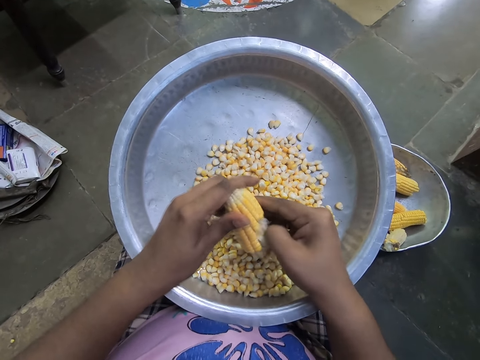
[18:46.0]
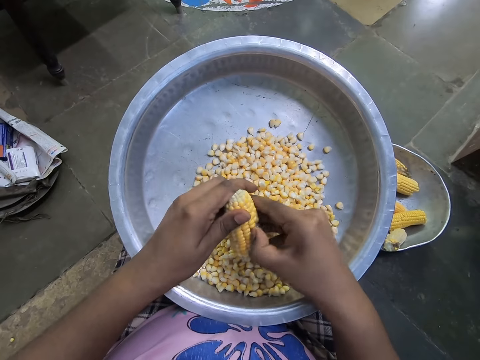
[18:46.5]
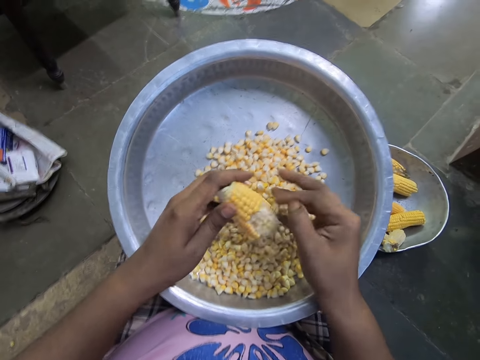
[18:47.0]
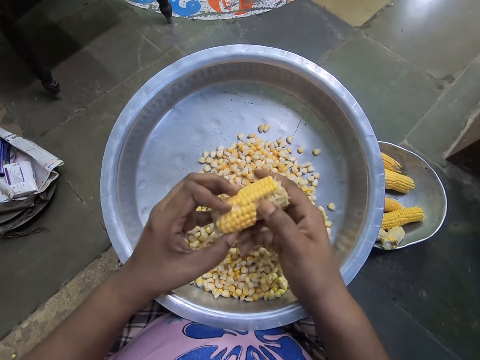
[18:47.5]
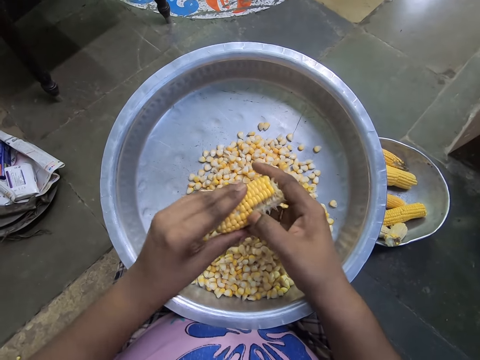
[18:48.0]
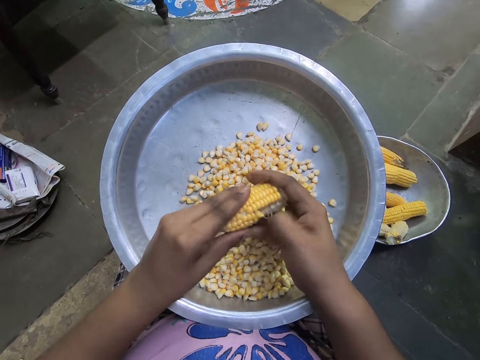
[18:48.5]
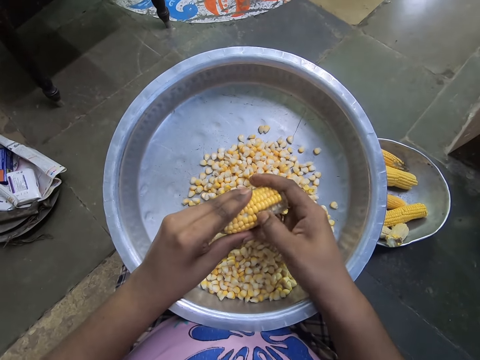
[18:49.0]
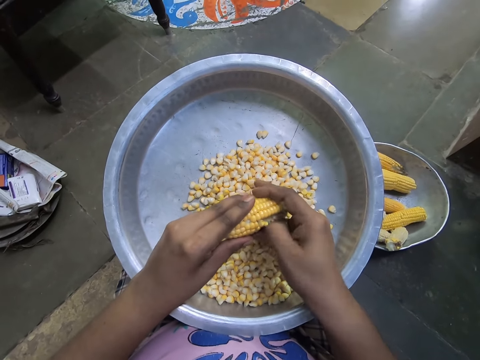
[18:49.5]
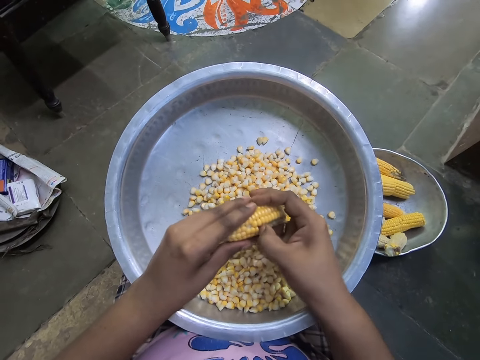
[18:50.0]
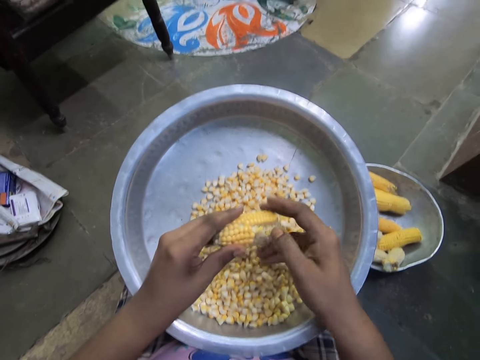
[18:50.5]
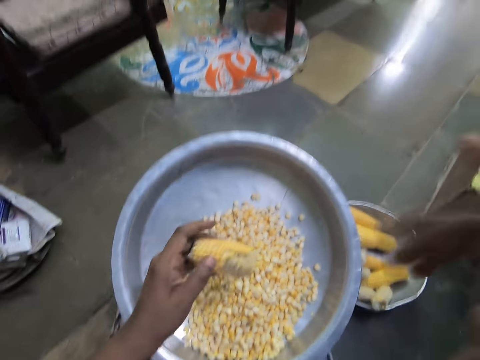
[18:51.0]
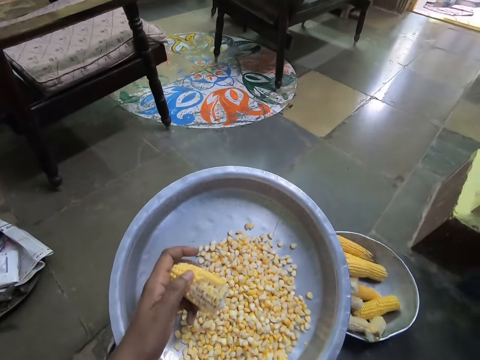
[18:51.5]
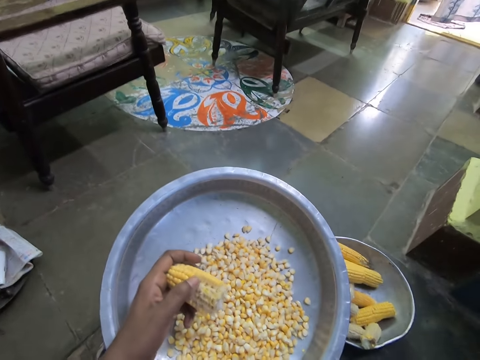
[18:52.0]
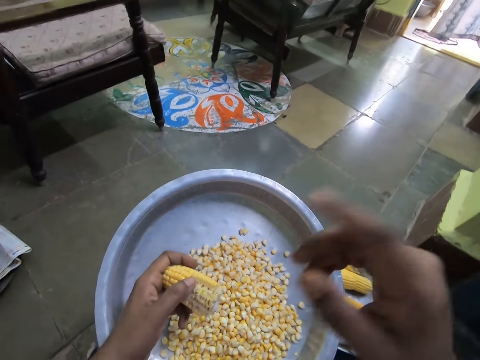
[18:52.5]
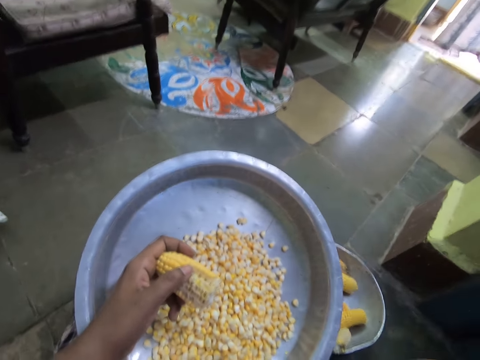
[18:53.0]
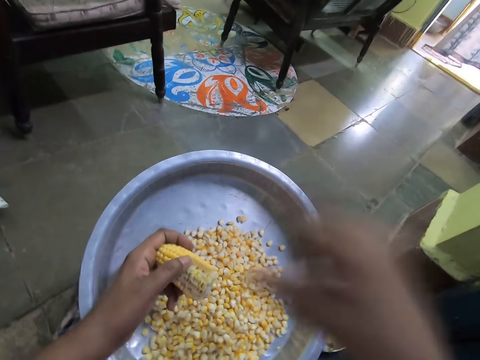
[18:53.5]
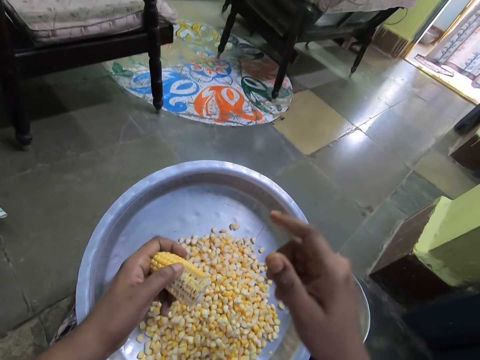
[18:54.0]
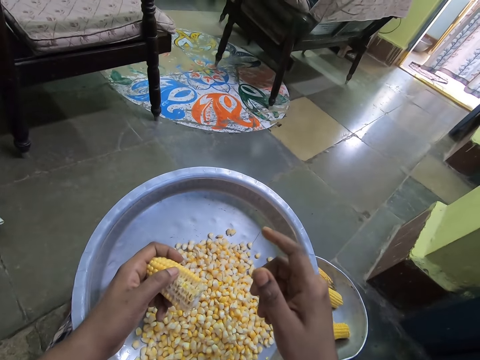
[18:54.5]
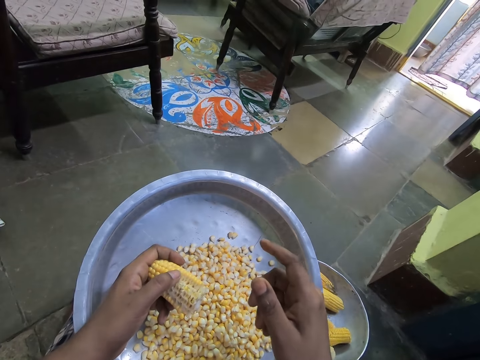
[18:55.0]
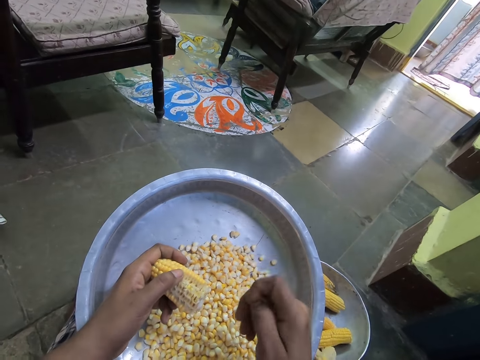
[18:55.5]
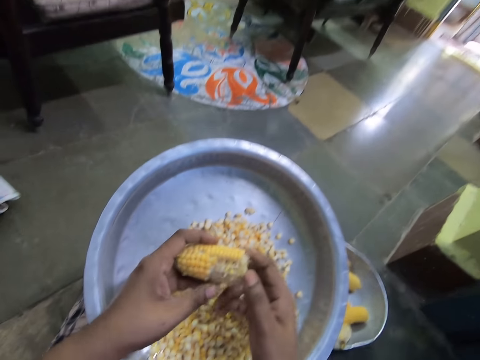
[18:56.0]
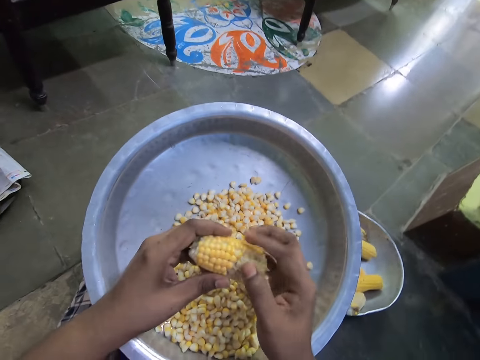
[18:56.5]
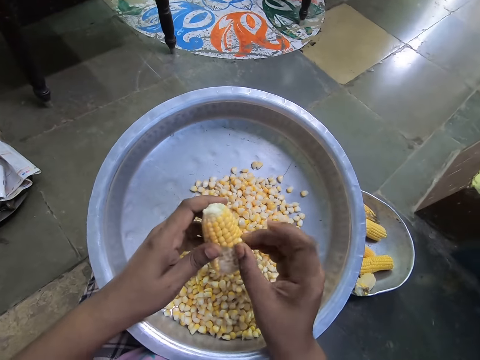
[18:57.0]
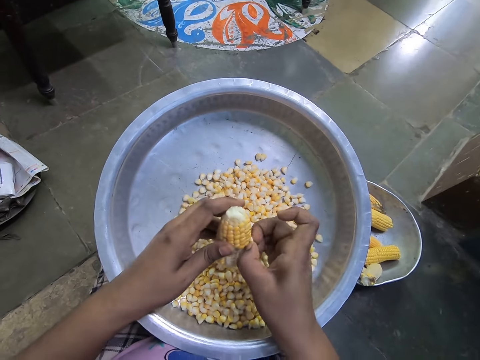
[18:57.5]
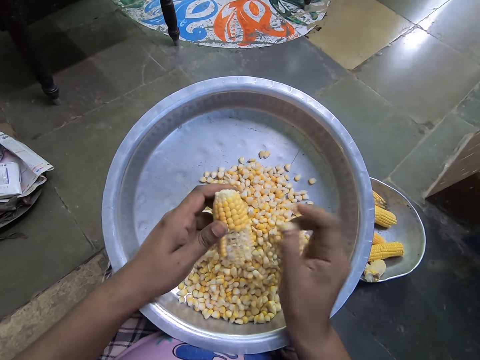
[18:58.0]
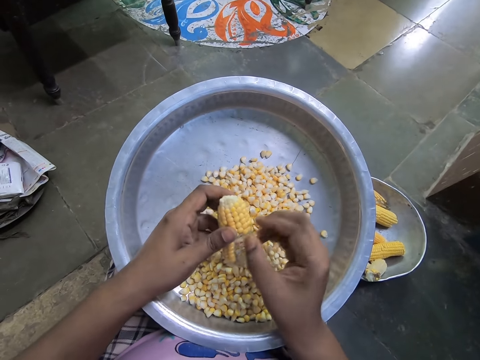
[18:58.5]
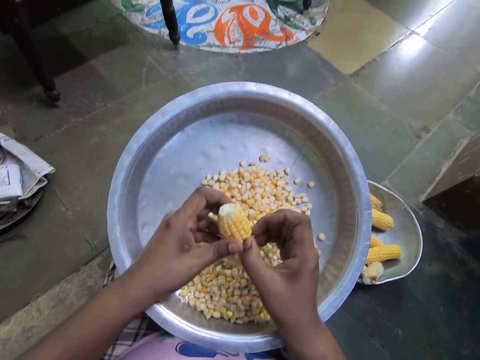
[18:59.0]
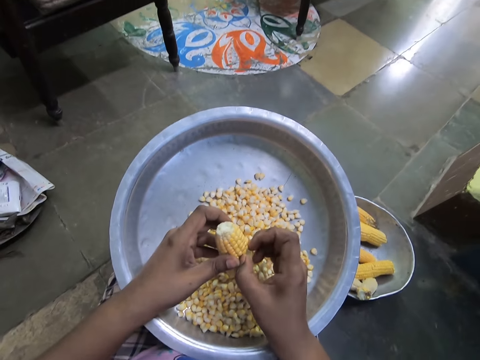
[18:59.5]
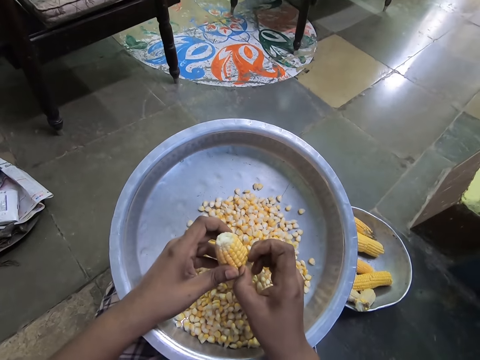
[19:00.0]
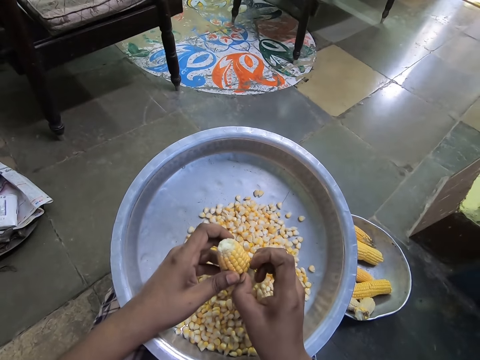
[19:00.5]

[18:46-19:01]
The camera wearer adjusts a corn cob. She removes corns from the cob. A man interacts with the camera wearer. The camera wearer shakes a hand around. She peels the grains off the corn in her left hand into the bowl on her laps with her right hand.

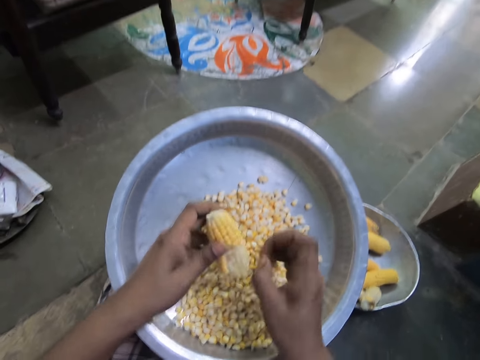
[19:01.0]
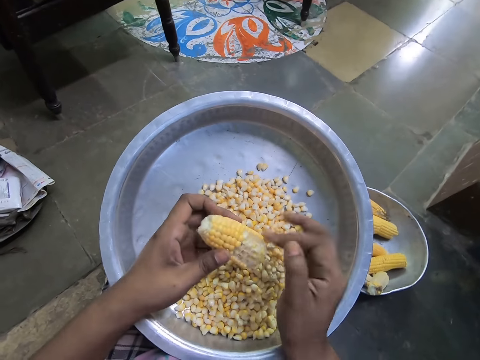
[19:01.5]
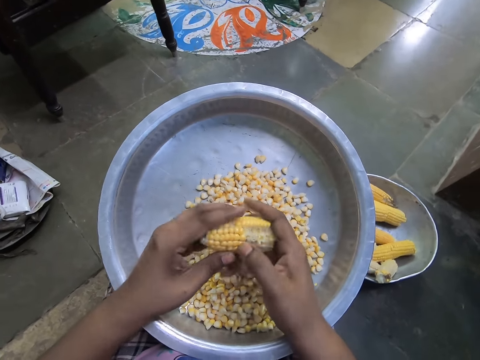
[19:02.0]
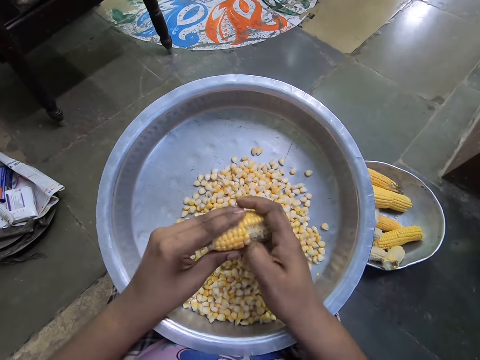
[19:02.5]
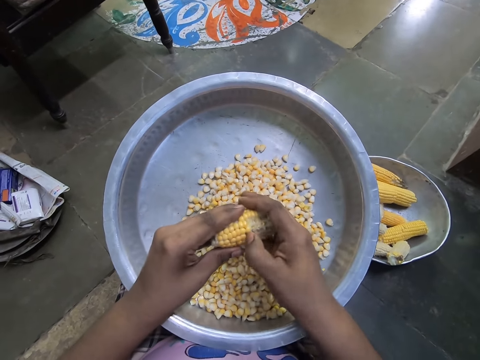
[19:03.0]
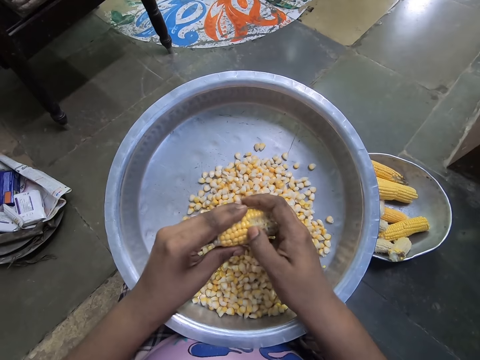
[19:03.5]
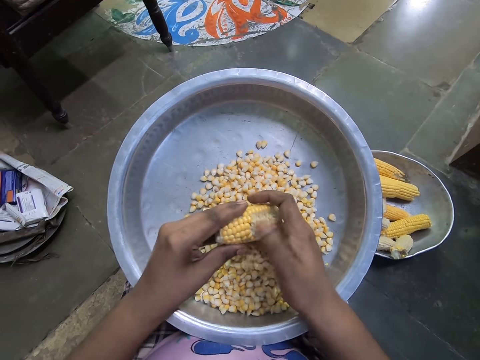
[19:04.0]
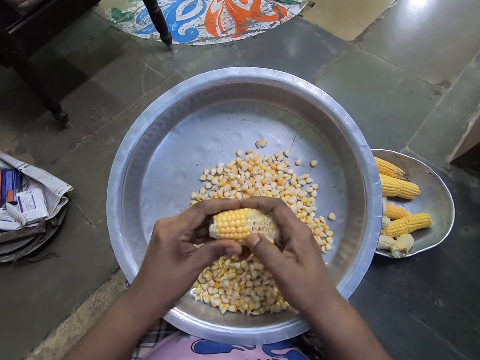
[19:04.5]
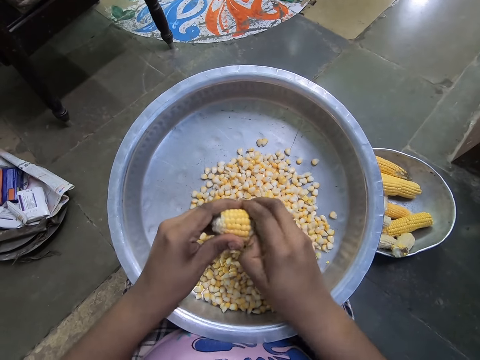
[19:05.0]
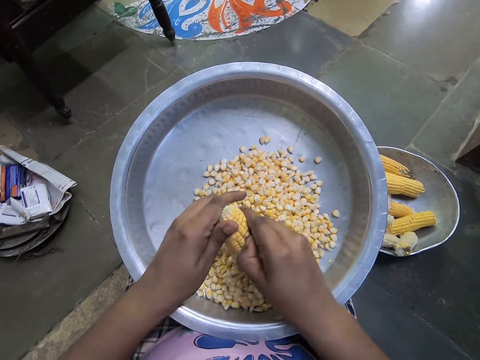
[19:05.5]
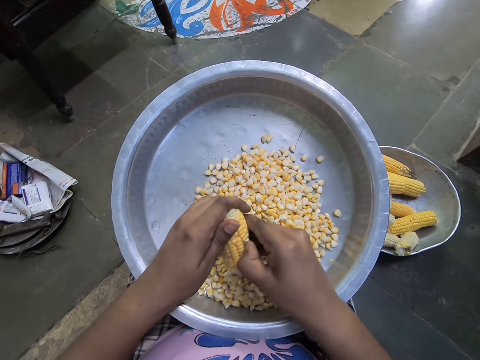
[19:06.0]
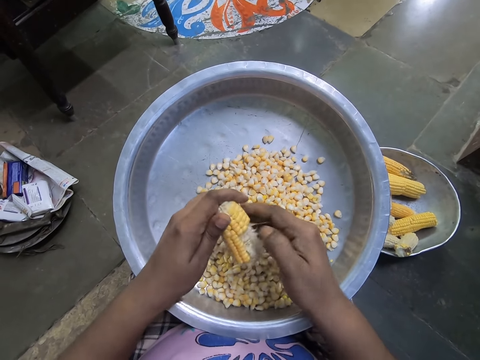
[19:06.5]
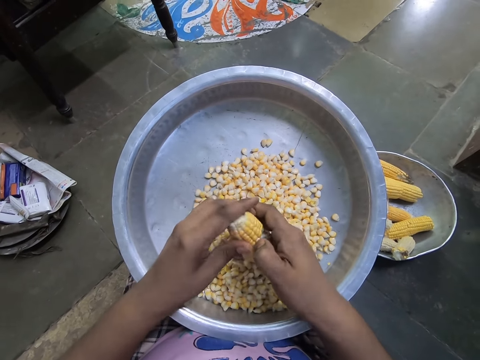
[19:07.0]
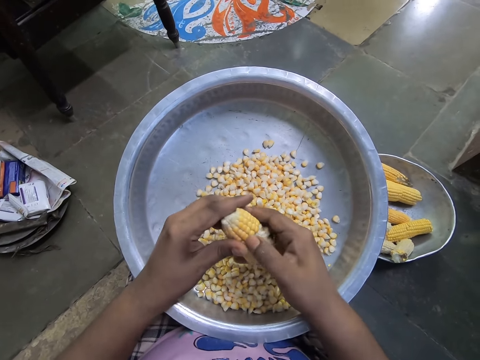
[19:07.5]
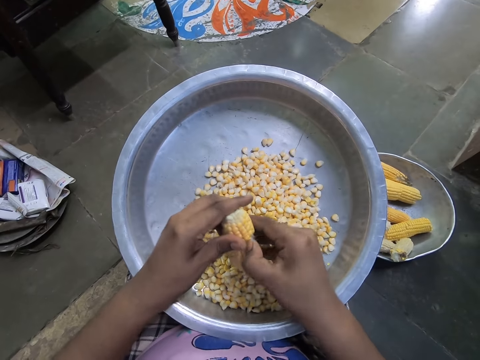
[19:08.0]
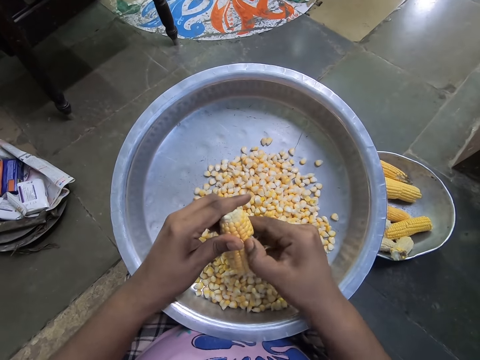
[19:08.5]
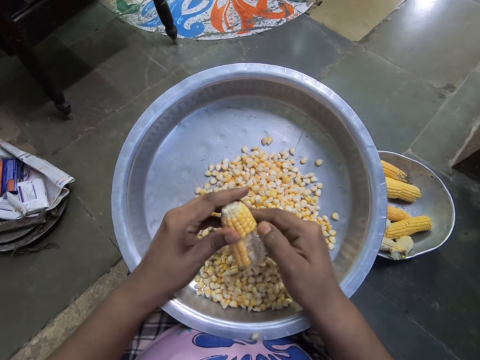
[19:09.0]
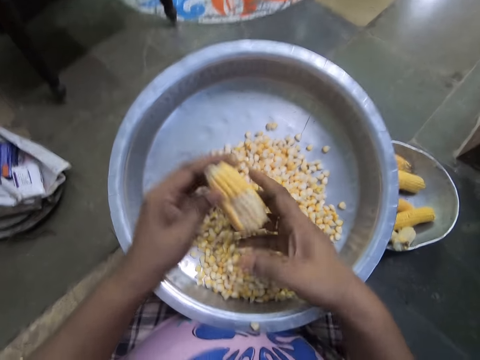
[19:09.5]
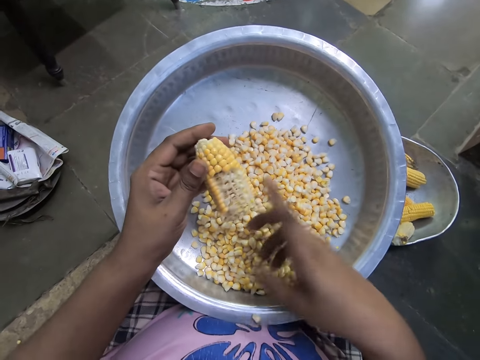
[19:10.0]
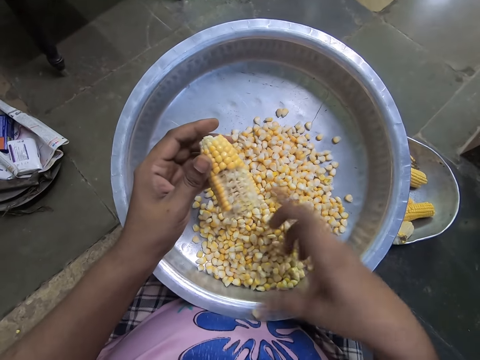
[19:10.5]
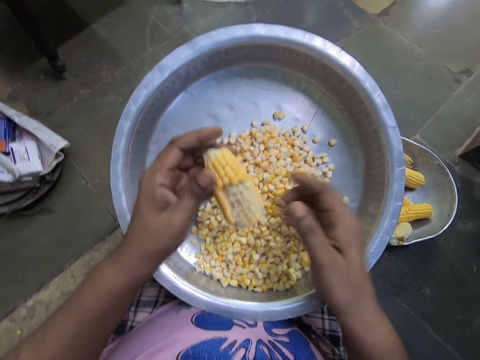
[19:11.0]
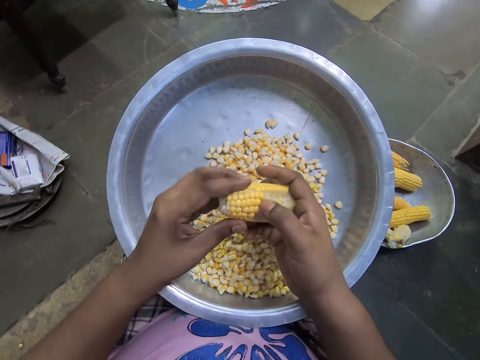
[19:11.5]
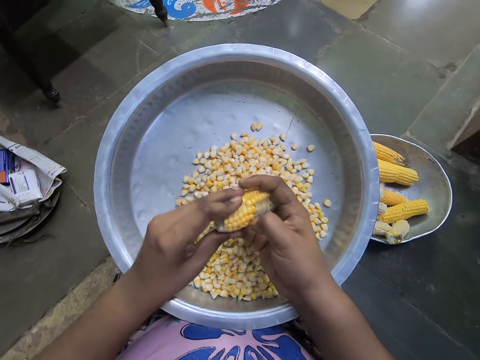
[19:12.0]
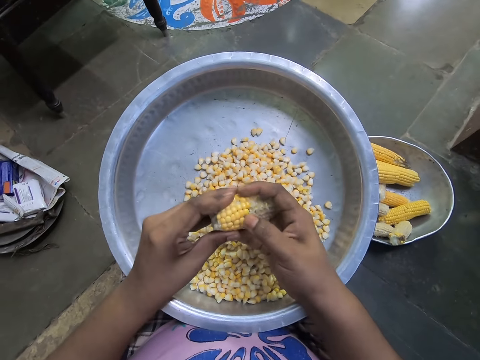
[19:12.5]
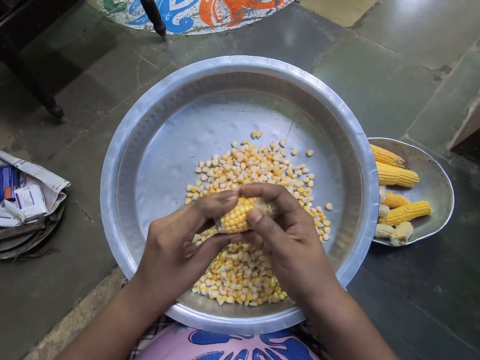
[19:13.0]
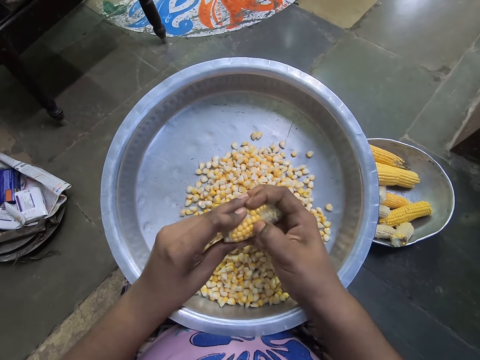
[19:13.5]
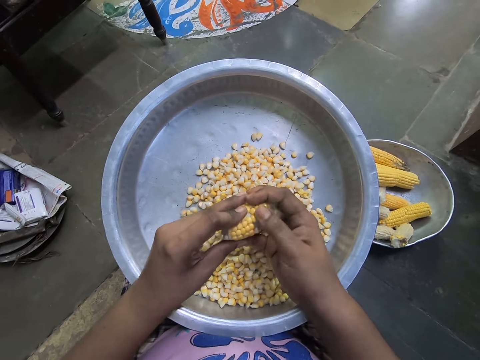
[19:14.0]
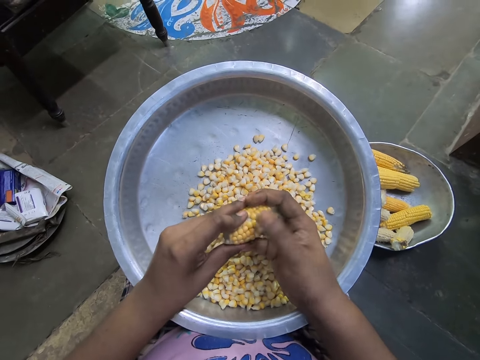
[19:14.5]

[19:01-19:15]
The camera wearer holds a corn on a tray. They hit the corn cob. They remove corns from the cob.
